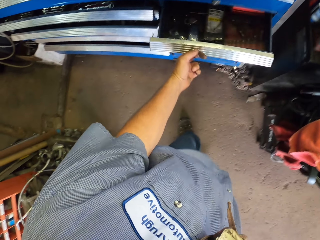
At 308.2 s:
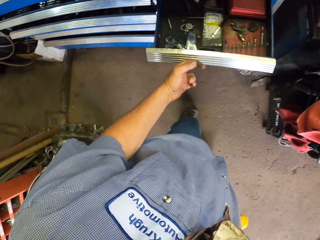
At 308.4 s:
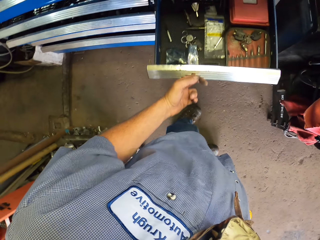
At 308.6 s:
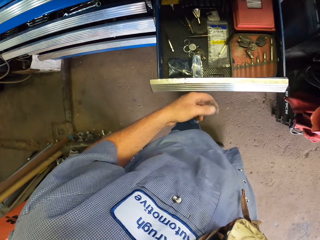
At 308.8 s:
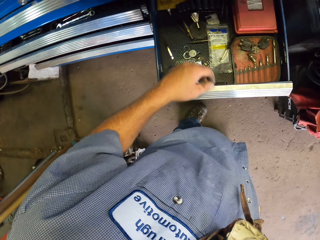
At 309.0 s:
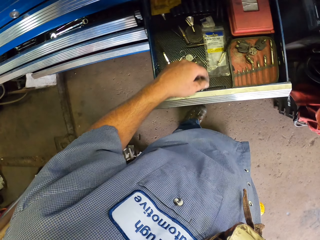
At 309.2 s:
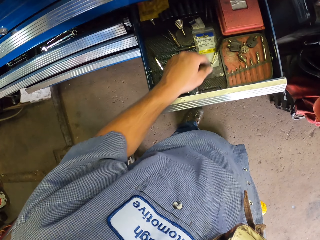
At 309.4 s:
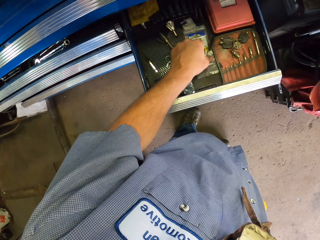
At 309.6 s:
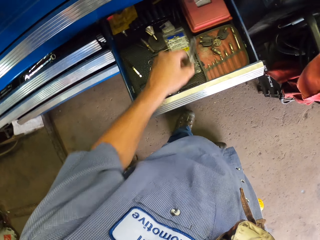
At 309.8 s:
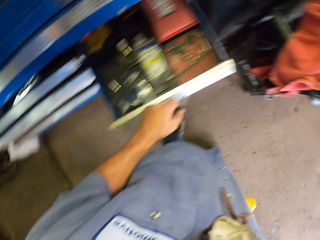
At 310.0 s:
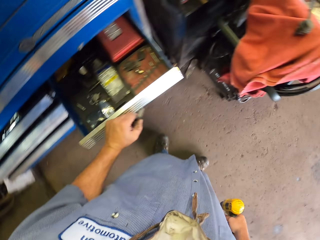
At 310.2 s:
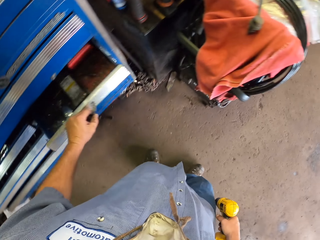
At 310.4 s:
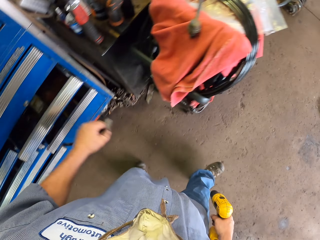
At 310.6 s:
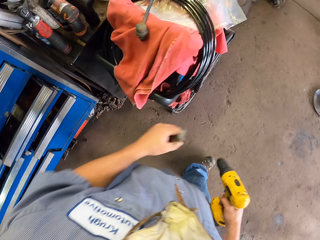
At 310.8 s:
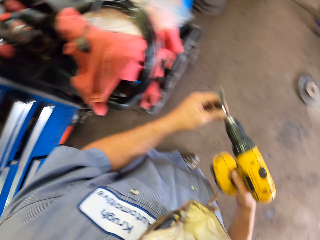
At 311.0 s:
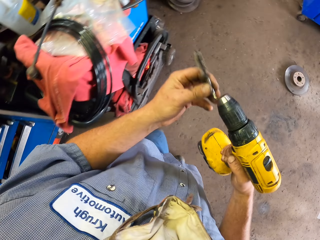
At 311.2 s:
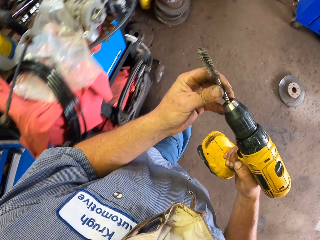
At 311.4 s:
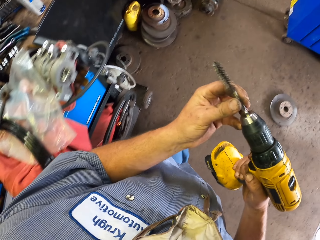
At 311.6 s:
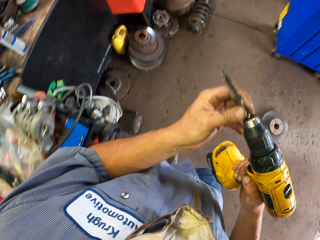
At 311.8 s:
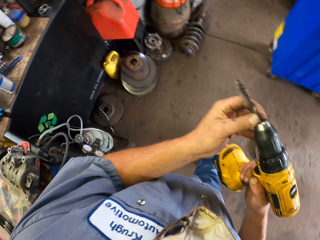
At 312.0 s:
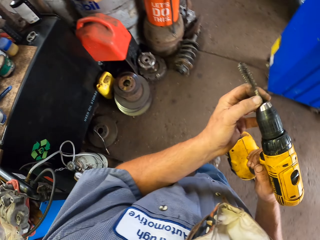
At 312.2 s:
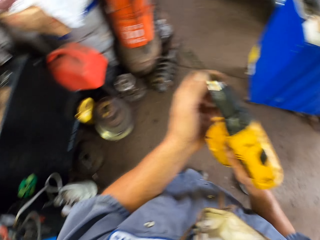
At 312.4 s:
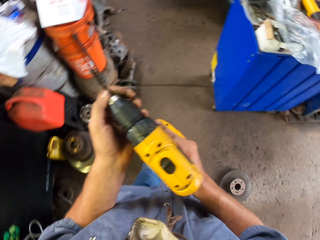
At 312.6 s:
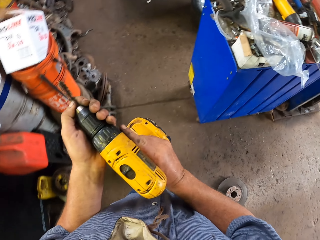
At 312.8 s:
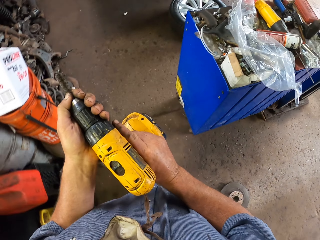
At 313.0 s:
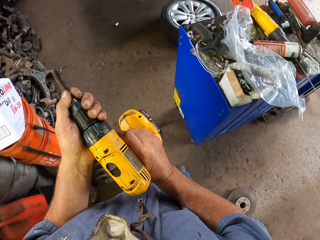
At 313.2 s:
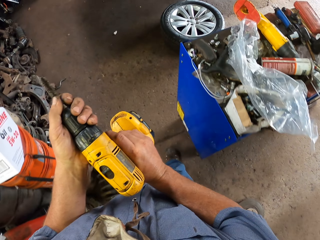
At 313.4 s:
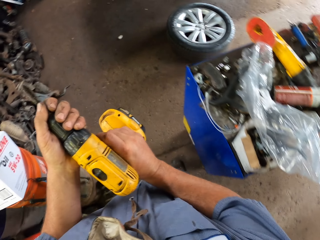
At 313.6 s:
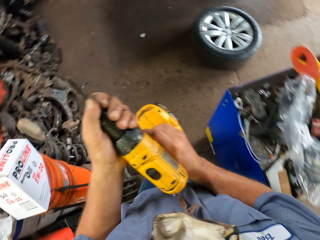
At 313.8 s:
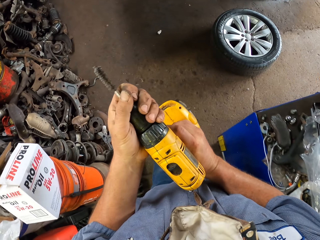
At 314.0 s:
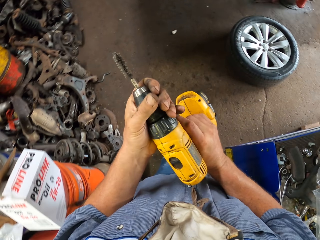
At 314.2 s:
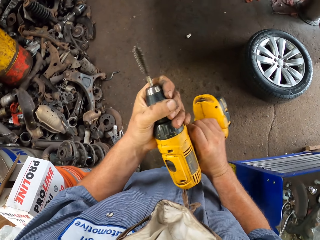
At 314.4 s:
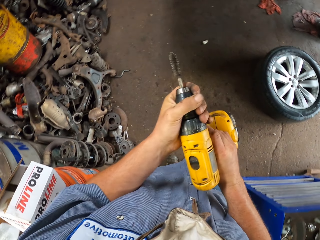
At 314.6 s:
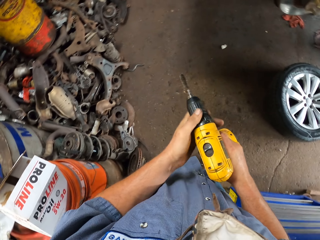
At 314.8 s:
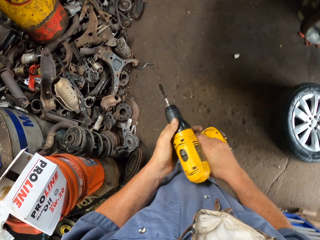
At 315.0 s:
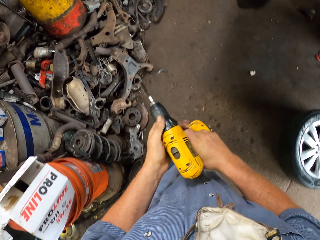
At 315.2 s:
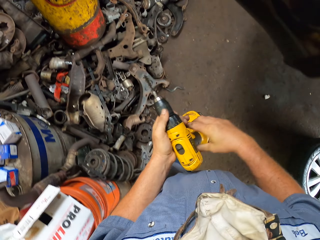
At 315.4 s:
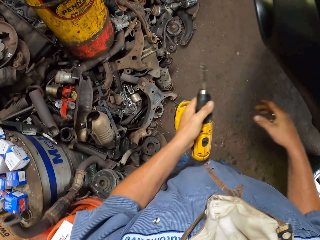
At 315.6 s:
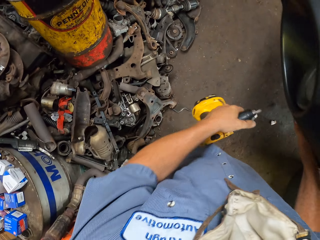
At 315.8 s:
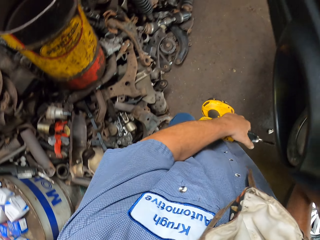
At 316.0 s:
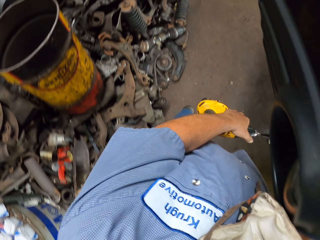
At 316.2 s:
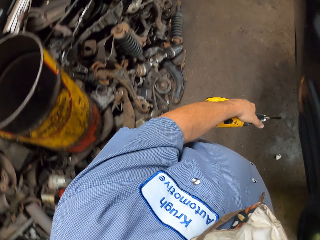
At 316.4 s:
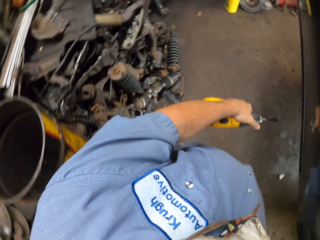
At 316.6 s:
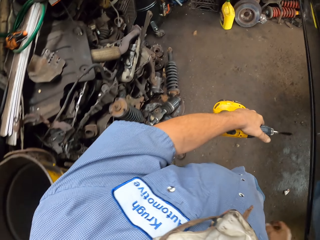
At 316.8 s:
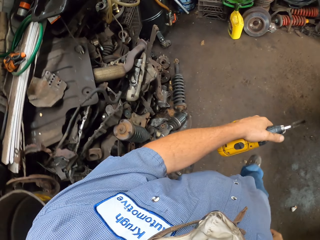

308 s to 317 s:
The camera wearer opens the drawer. They take something from the drawer. They fix the brush in the drill machine.

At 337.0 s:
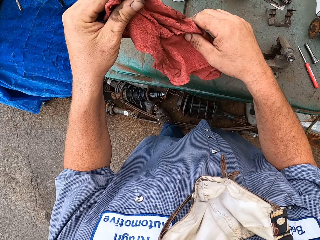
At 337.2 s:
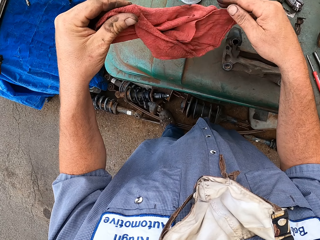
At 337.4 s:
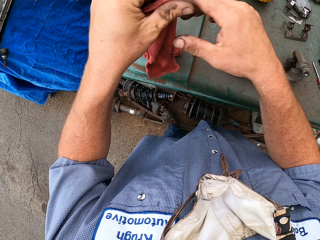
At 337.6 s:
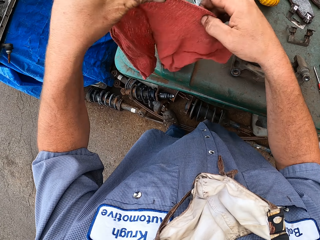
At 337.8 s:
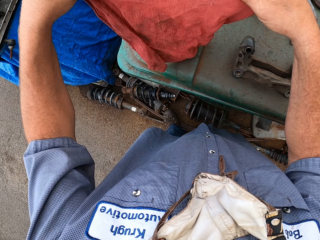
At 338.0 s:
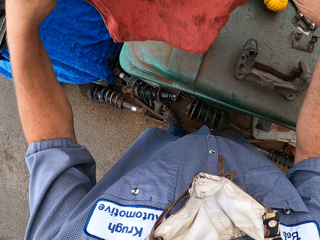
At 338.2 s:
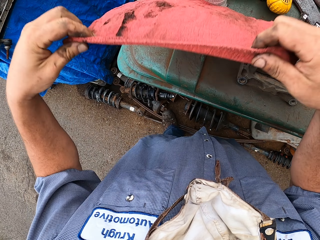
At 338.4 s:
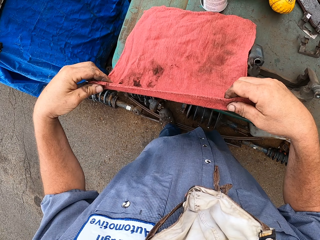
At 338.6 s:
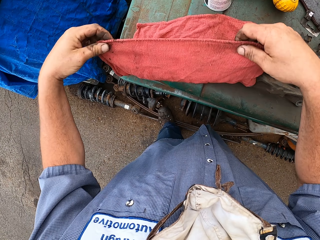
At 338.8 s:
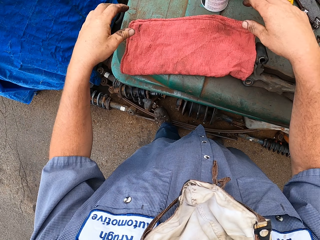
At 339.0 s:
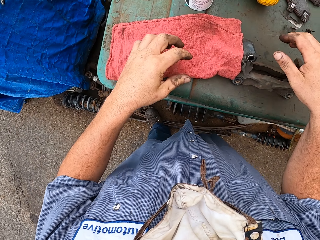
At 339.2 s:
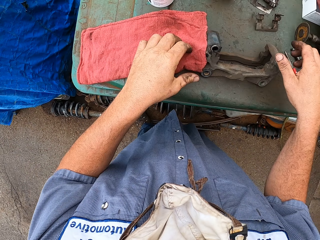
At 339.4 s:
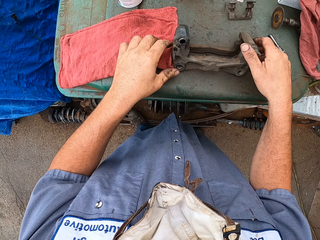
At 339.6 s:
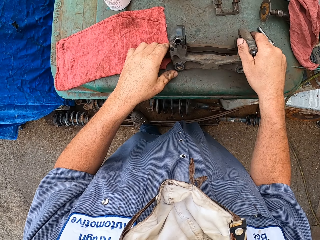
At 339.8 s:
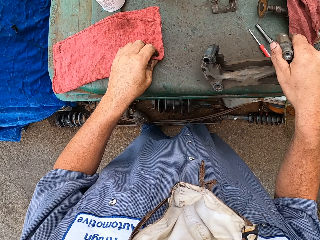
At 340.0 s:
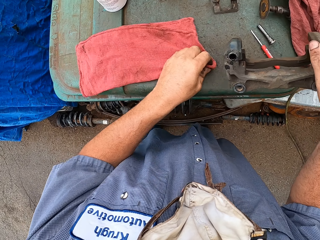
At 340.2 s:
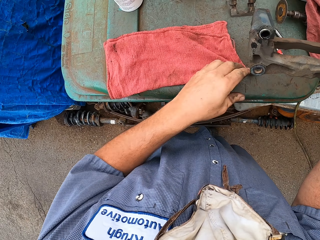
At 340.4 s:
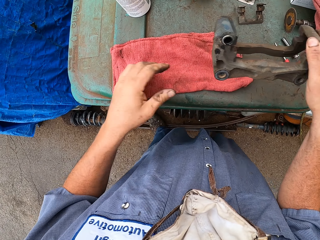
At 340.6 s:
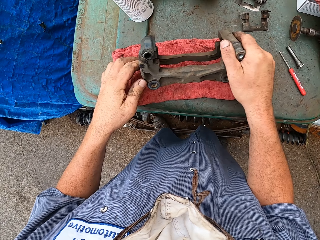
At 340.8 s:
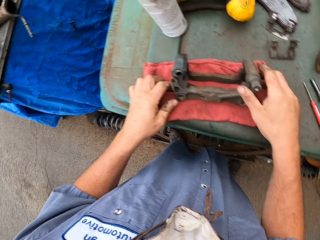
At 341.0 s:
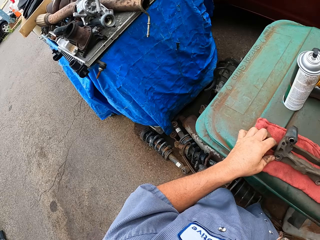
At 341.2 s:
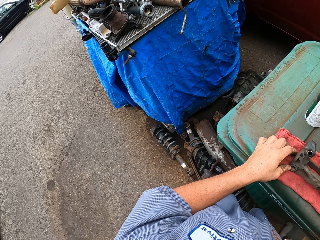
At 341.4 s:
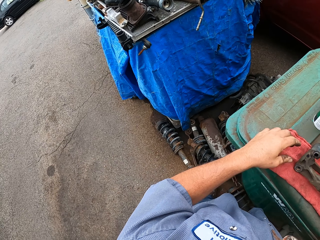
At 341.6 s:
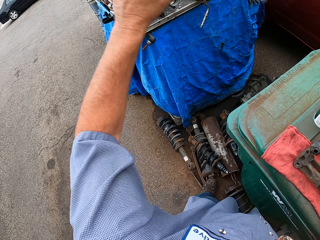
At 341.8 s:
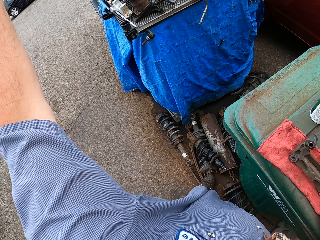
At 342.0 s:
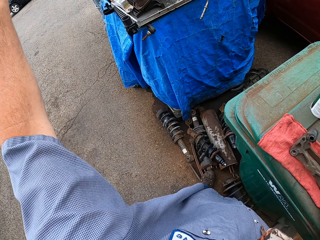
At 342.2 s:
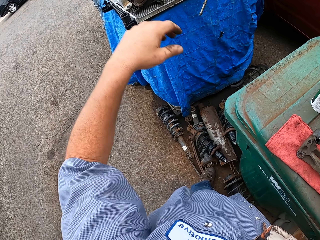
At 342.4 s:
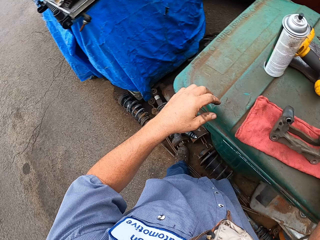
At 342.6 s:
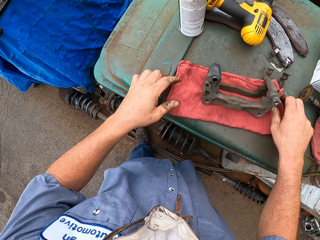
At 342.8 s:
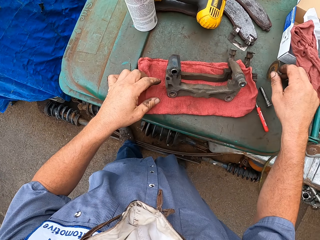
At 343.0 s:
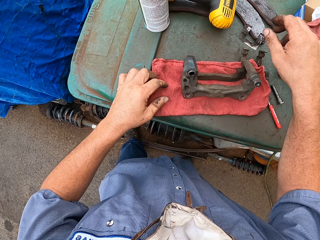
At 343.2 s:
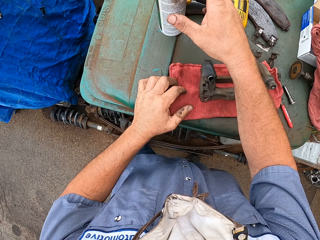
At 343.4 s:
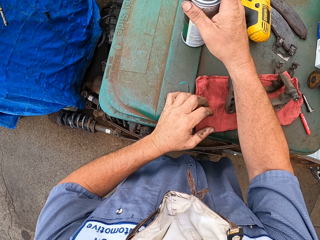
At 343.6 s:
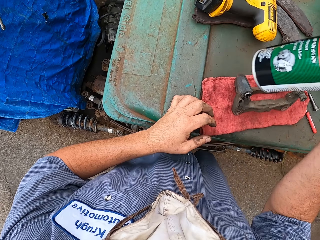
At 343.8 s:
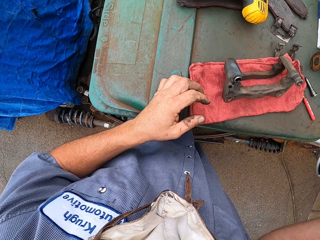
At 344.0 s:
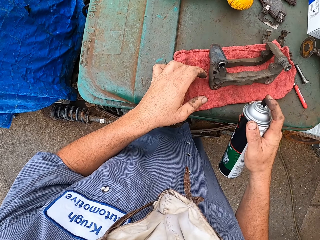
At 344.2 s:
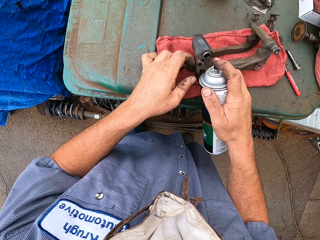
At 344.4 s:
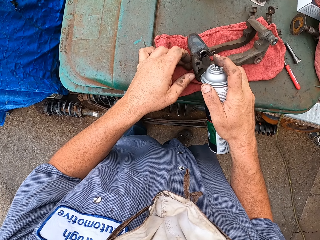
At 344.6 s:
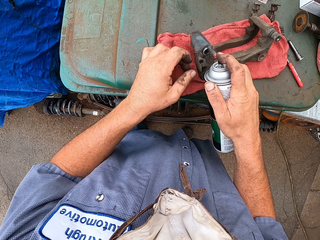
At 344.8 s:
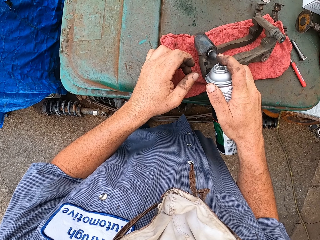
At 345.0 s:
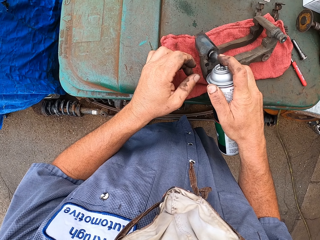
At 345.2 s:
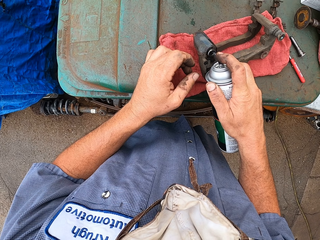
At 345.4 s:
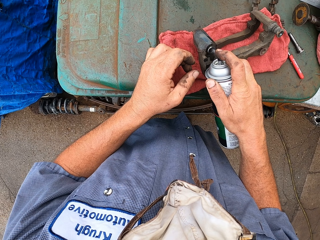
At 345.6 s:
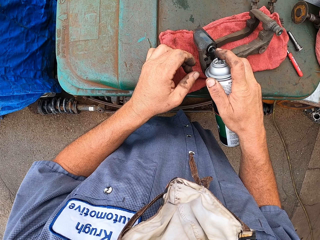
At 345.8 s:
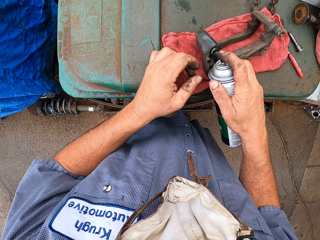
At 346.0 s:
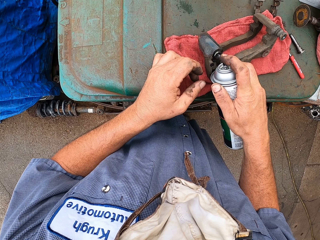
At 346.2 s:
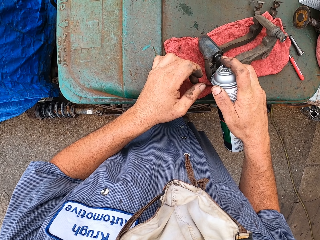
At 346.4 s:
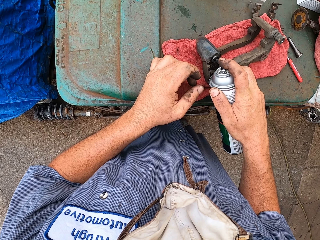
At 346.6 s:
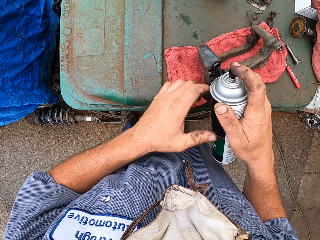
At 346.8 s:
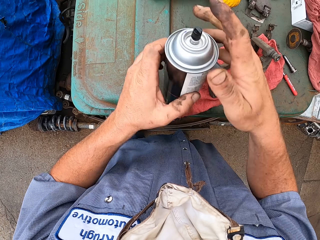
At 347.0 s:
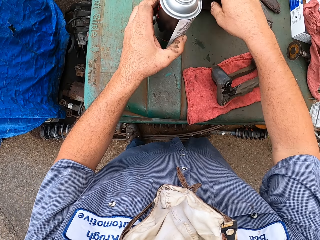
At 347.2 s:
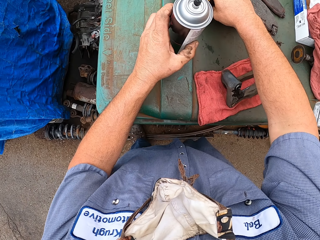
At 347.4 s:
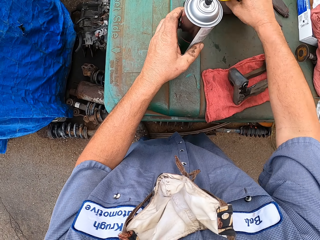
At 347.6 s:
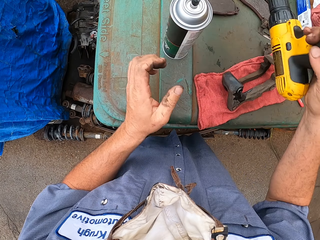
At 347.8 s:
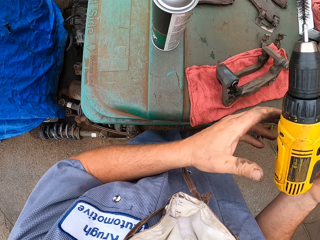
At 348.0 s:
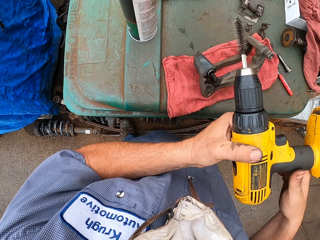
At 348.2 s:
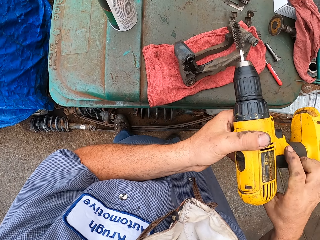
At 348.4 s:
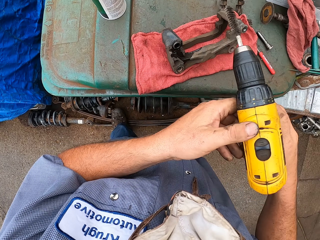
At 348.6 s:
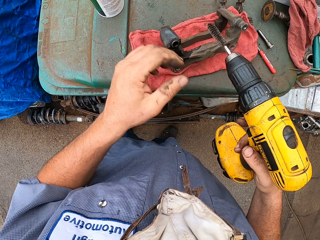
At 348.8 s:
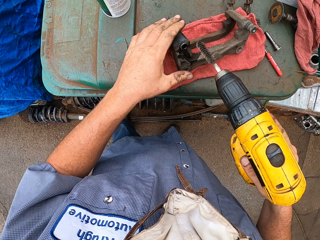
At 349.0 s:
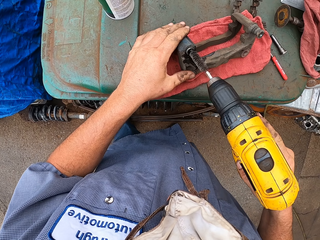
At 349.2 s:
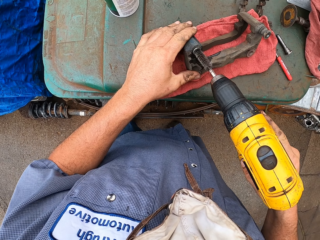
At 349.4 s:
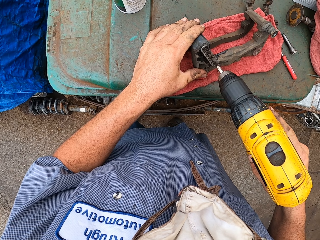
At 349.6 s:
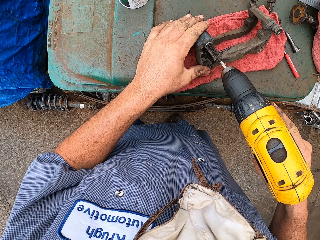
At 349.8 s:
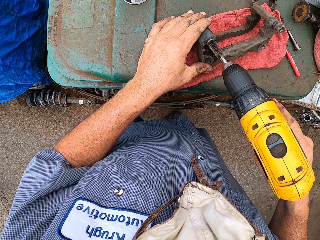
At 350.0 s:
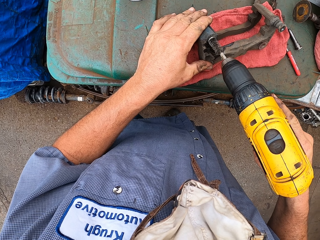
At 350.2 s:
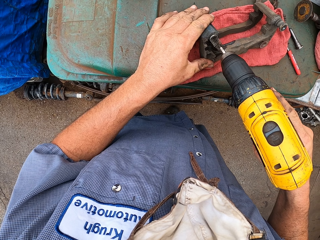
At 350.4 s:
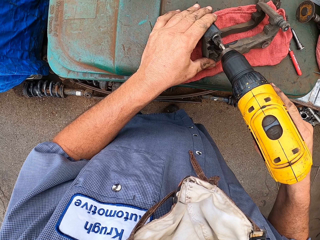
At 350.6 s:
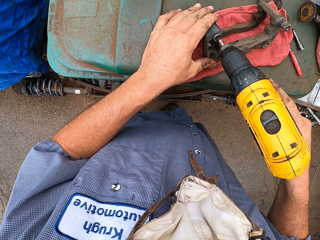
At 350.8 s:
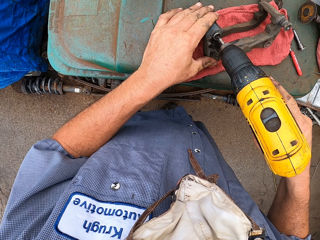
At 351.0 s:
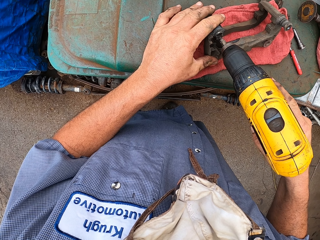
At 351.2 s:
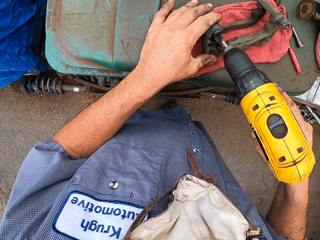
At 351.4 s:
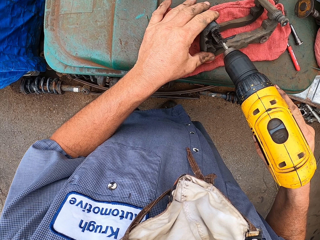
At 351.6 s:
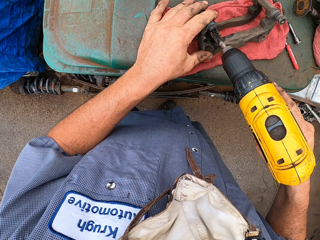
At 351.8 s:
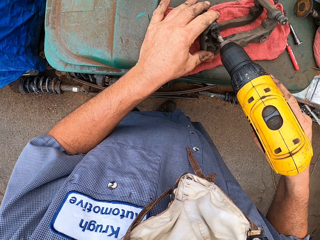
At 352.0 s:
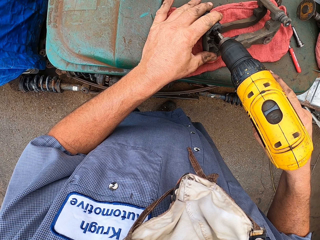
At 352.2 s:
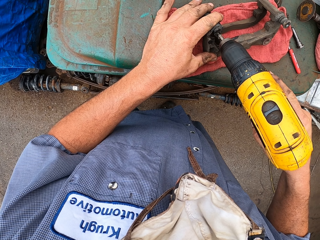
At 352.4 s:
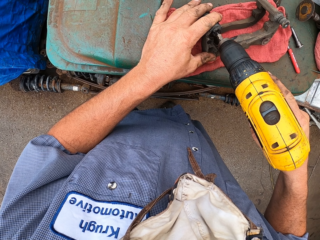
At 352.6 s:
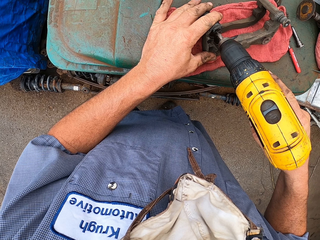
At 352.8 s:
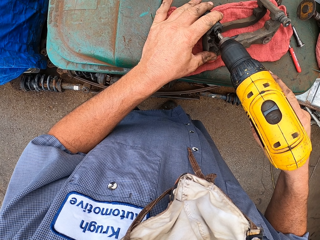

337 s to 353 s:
The camera wearer spreads the towel on the table. They fold the wipe towel. They put something on the towel. They take something. They spray the metal spare with something. They take a drill brush tool. They clean the spare with the drill brush.
